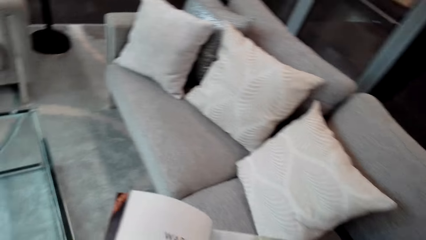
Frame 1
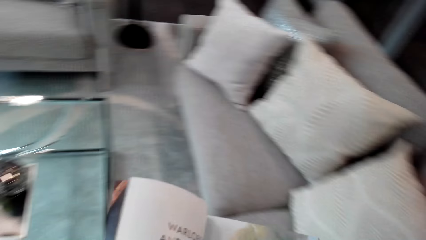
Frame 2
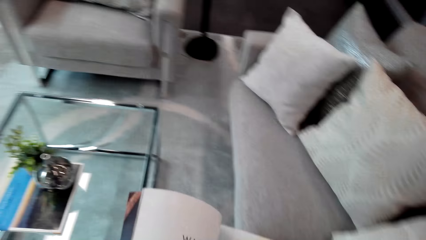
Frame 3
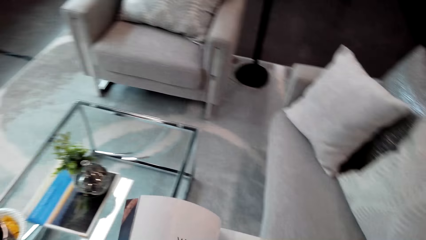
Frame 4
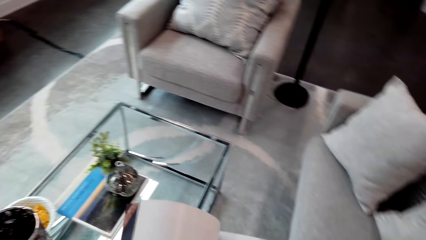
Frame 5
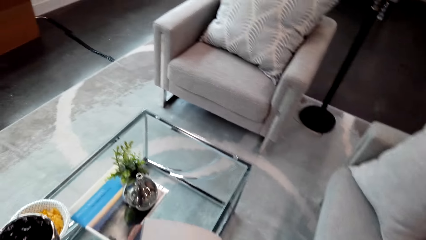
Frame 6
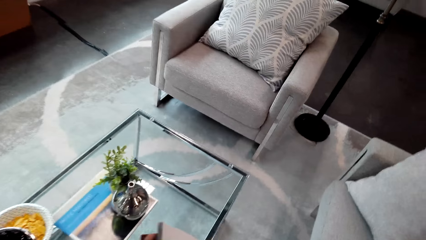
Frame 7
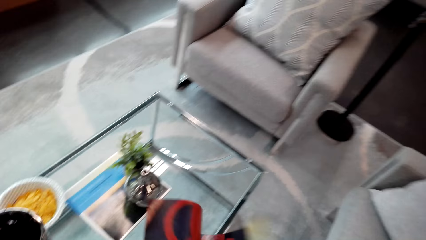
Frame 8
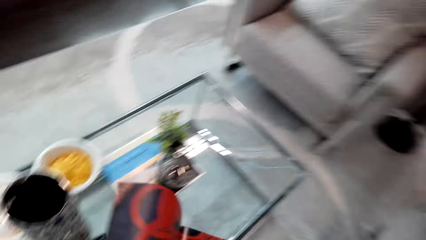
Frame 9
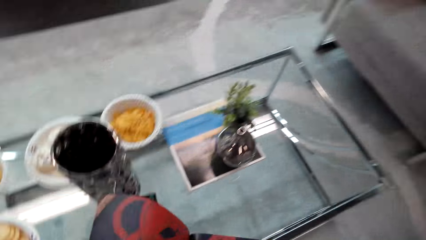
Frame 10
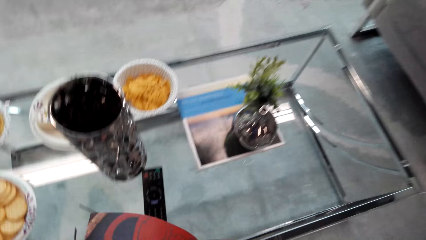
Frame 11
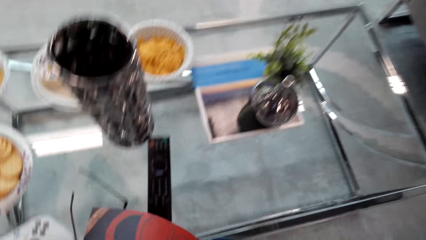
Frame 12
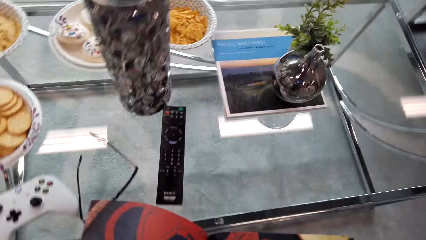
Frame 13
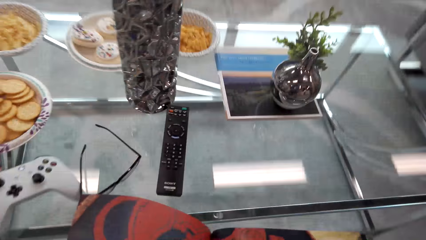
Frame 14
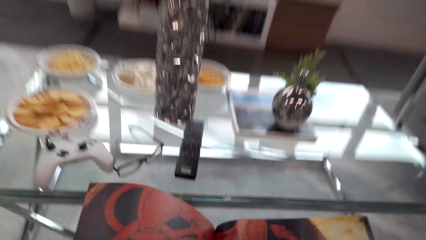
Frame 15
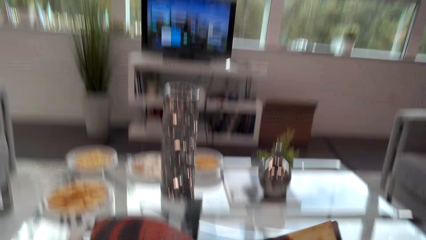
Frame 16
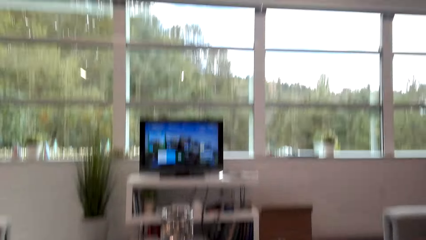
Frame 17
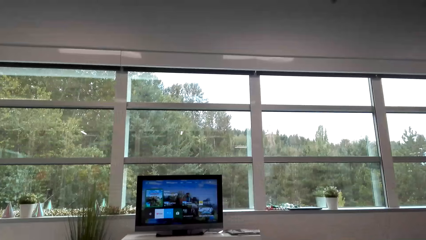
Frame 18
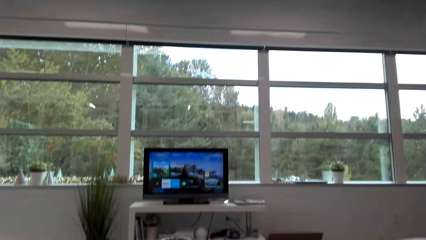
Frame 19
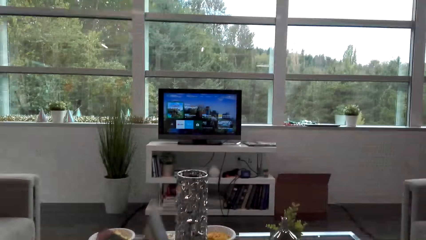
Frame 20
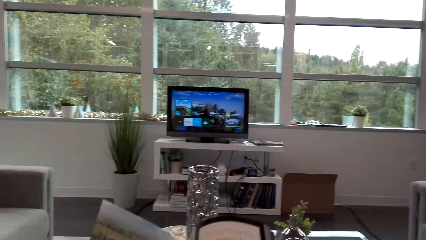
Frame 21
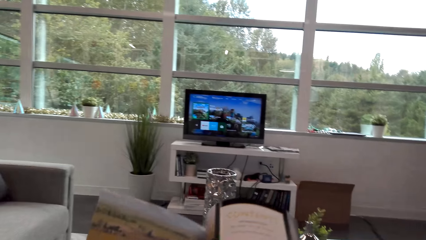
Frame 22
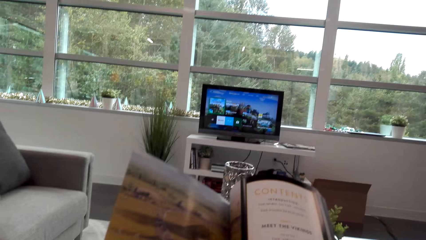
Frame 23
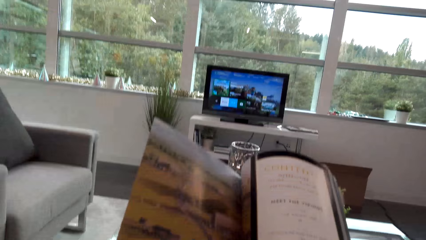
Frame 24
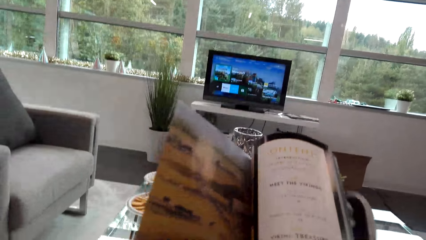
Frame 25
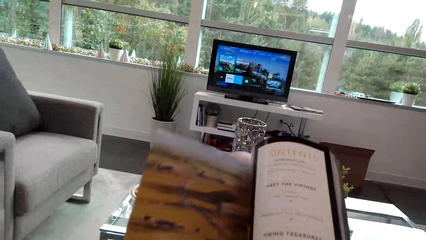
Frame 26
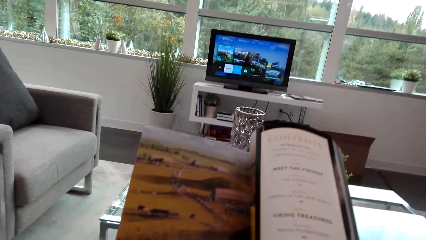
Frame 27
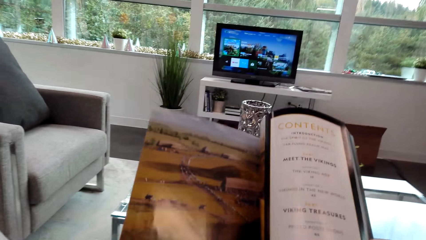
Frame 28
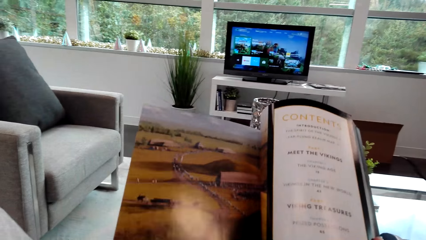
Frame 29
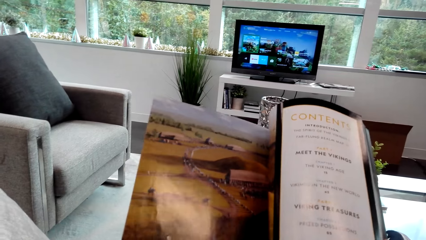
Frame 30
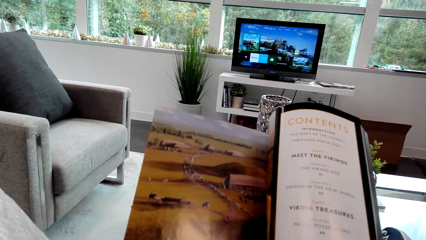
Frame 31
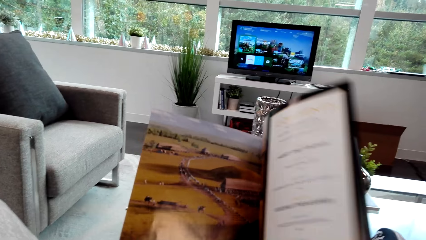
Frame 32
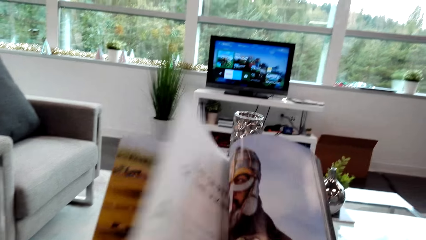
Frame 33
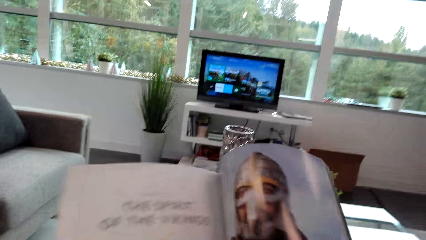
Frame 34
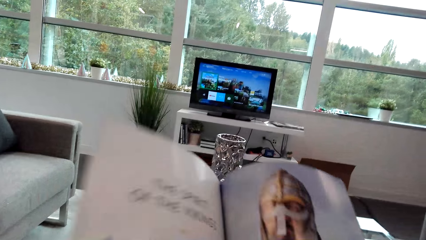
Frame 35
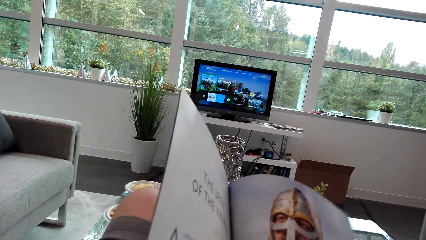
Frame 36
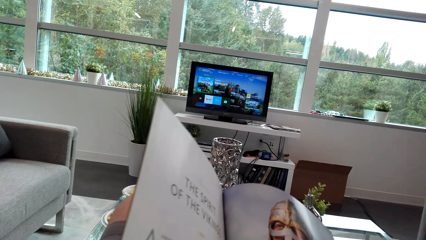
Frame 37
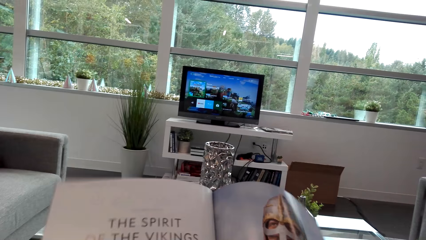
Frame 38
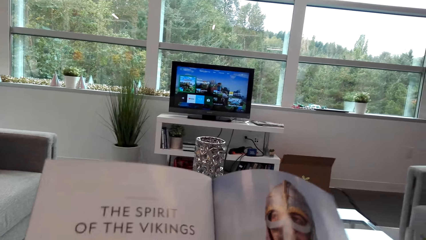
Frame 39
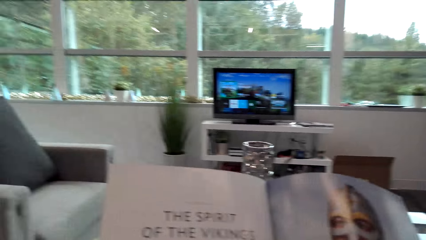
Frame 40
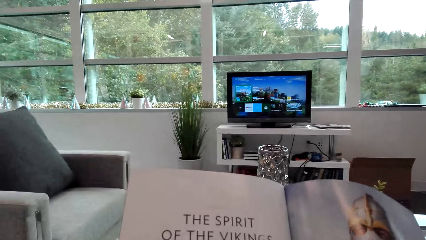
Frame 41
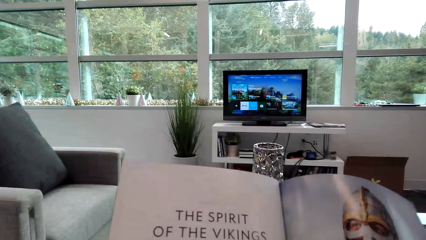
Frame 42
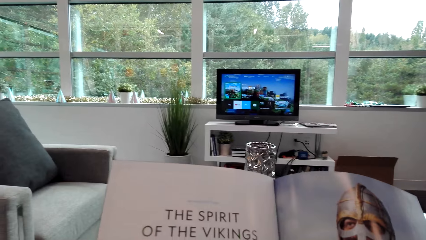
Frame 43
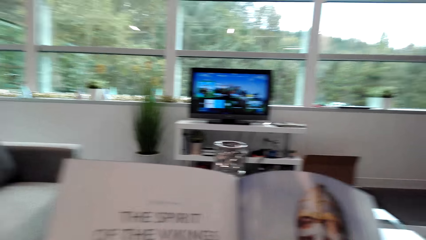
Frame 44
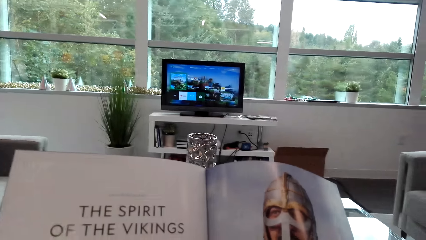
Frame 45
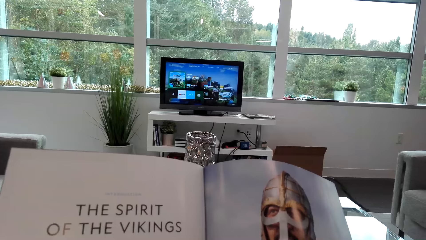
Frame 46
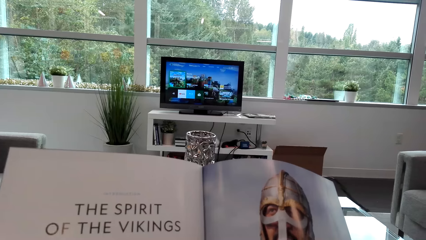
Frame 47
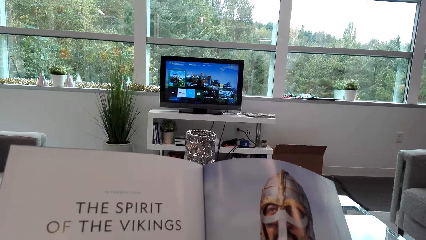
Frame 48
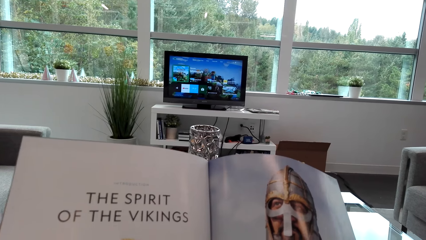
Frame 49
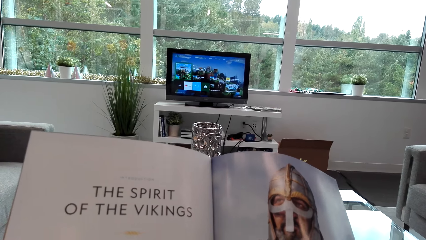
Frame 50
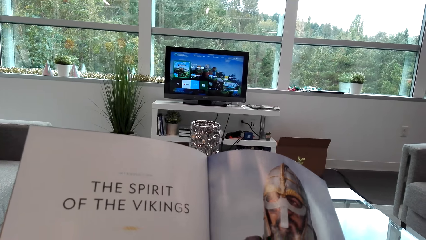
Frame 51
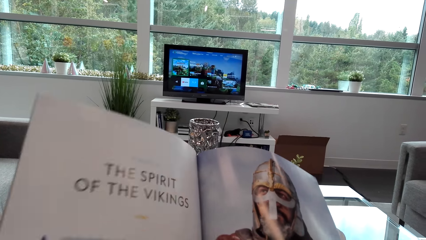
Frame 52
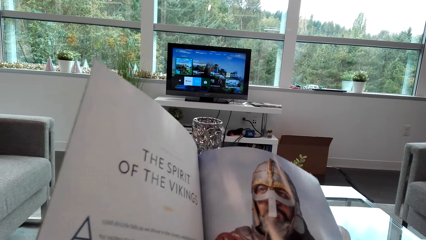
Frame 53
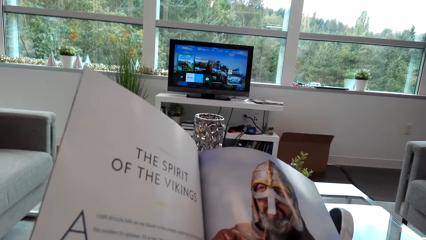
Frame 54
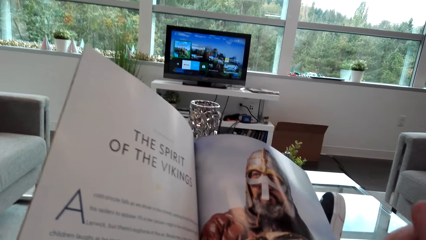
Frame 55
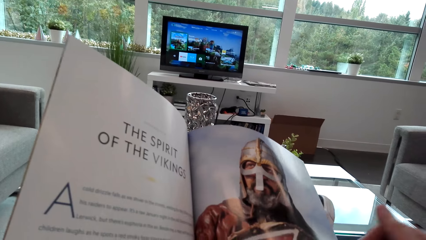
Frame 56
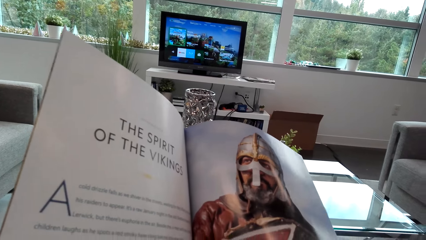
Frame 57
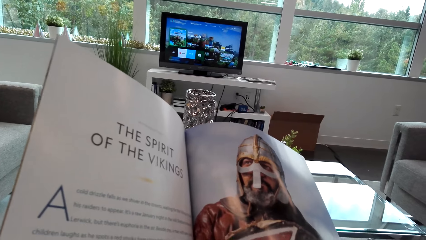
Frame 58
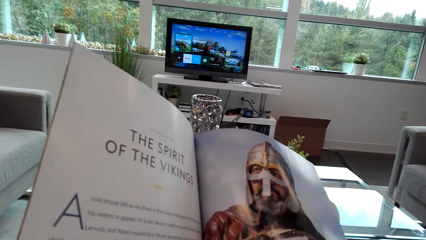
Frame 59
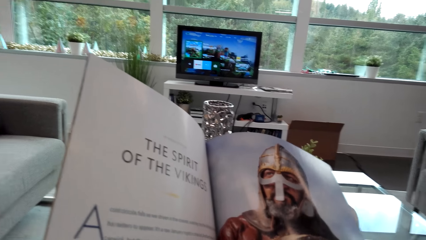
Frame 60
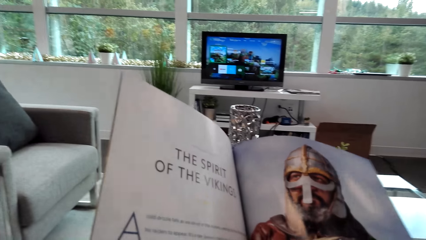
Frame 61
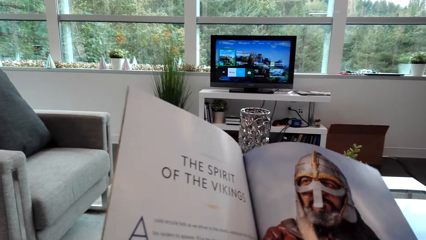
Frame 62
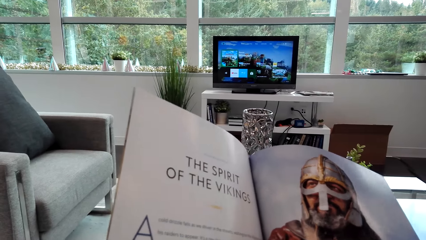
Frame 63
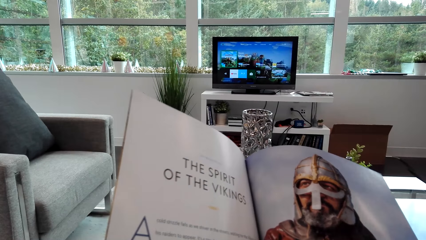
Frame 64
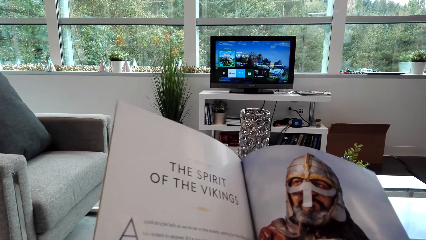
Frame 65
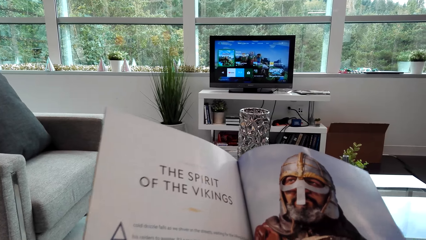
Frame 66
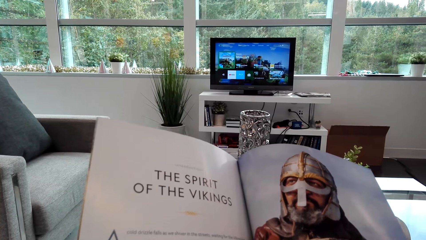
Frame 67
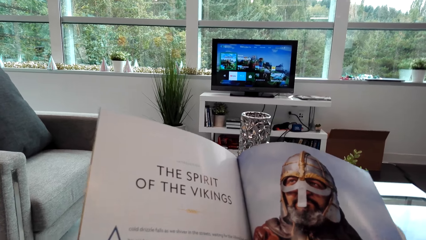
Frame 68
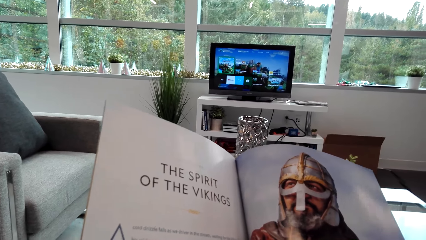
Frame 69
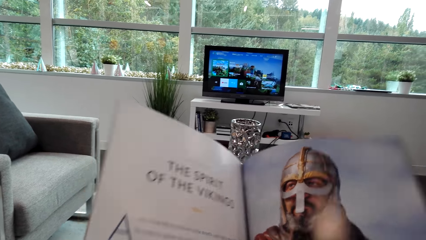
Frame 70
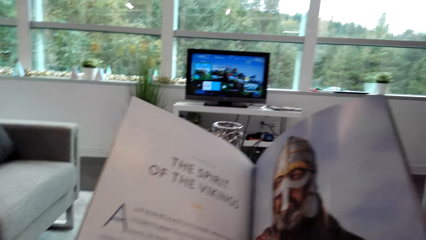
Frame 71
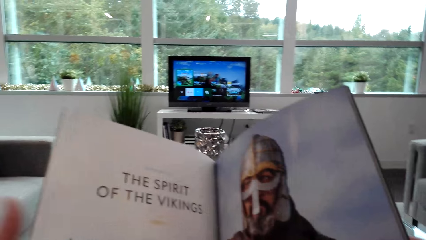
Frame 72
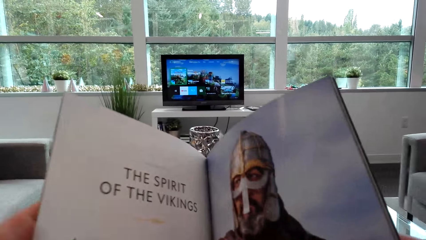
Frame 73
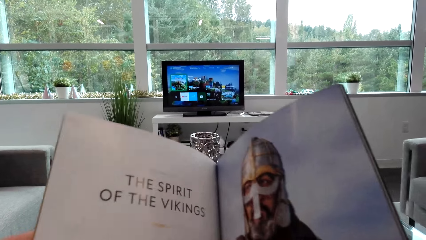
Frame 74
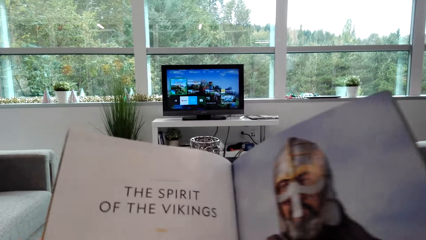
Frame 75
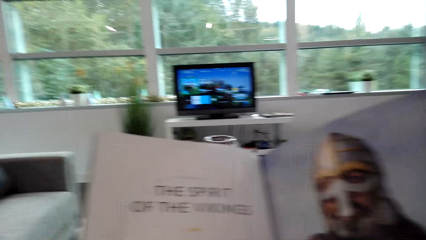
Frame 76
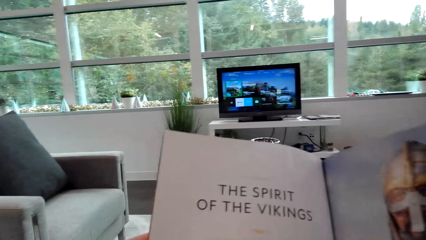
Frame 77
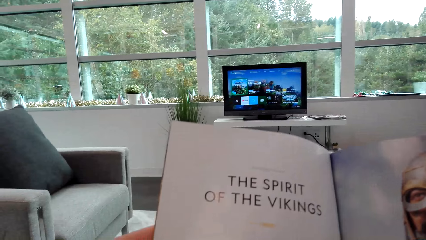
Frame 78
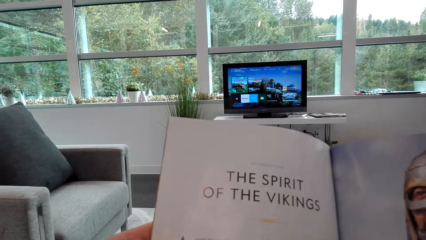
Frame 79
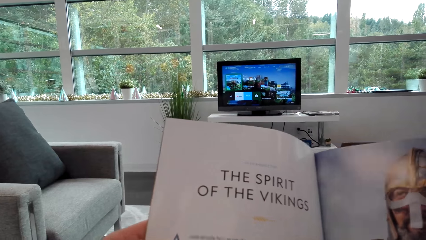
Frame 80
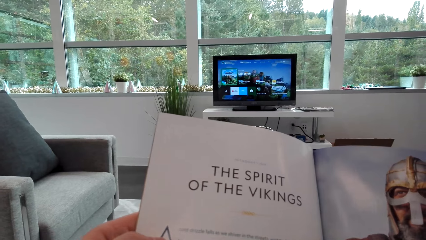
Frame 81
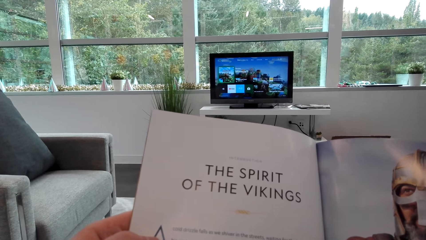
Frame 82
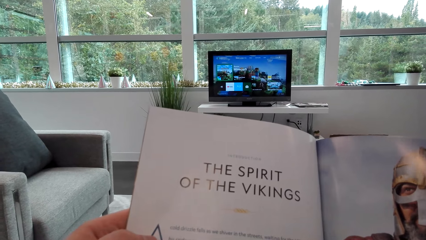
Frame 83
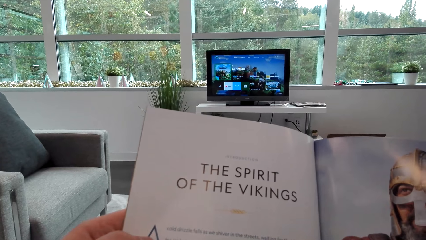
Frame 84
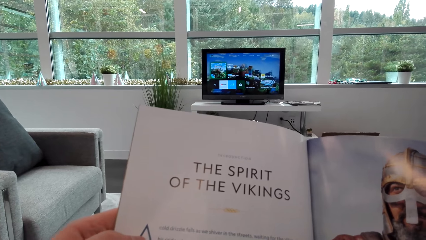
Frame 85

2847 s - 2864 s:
The camera wearer holds the book. They sit on the couch. They look at the book. They hold the pamphlet. They turn the book. They read the book.
